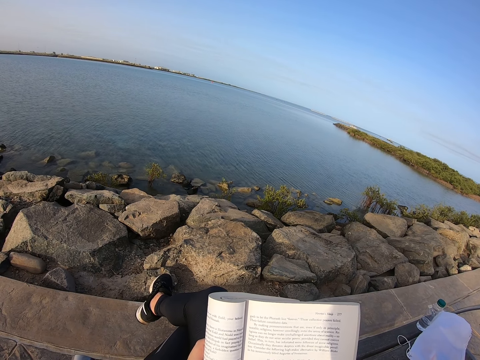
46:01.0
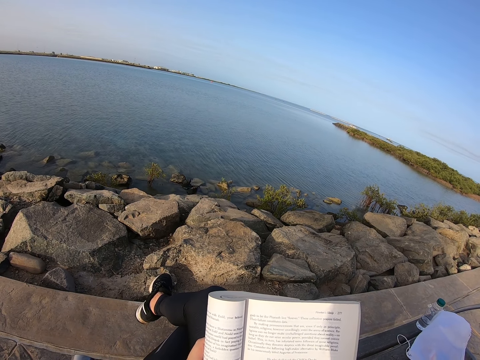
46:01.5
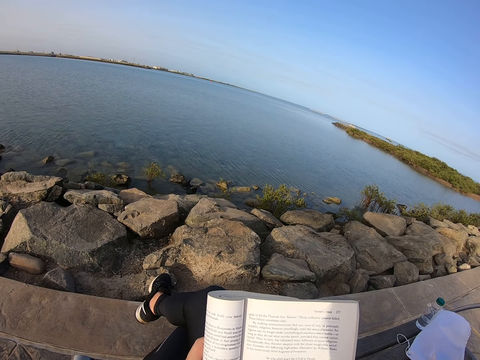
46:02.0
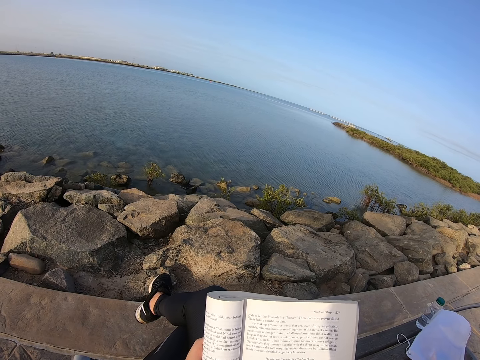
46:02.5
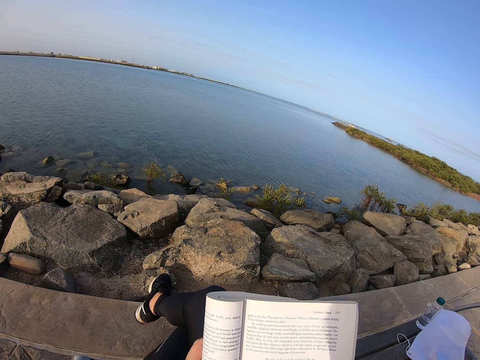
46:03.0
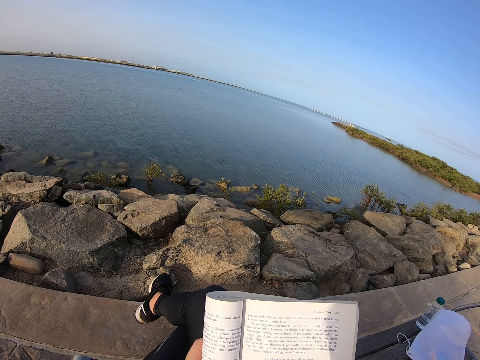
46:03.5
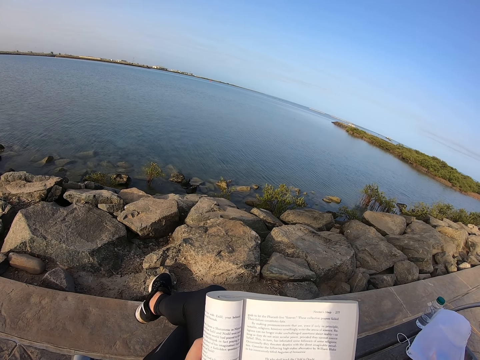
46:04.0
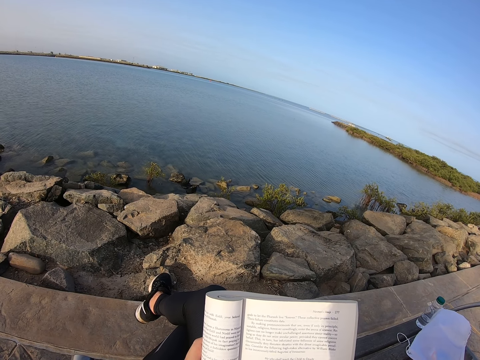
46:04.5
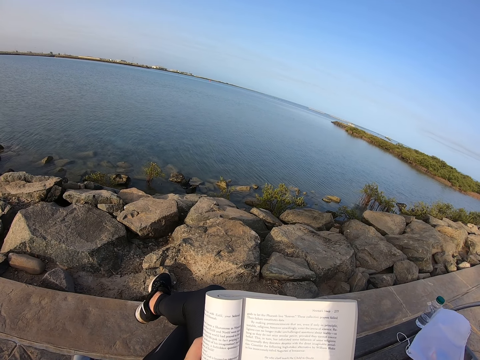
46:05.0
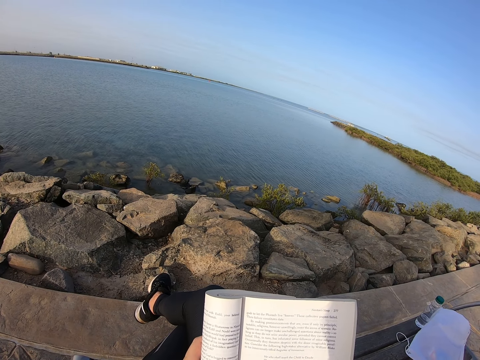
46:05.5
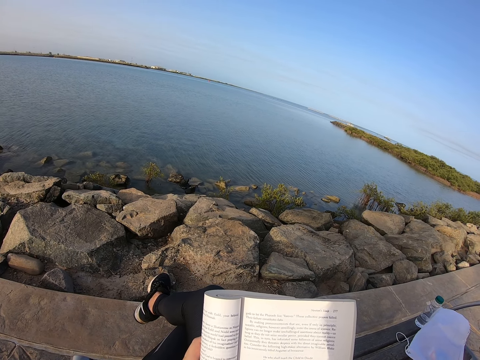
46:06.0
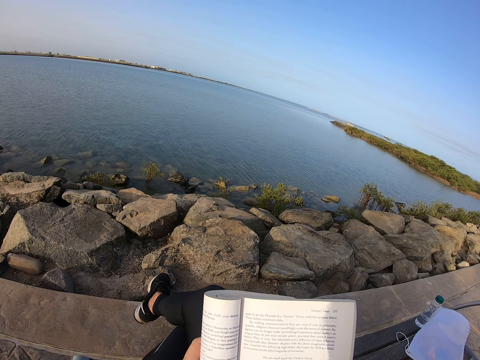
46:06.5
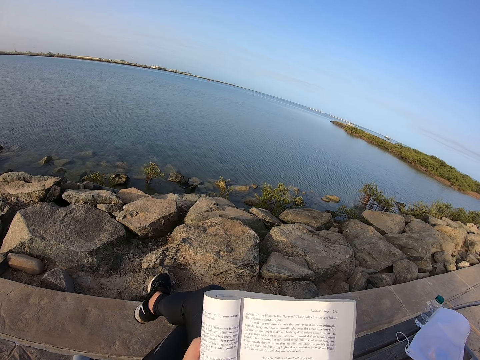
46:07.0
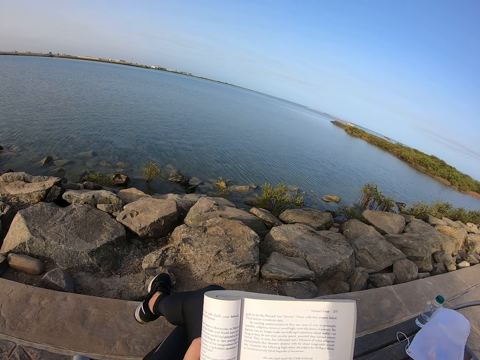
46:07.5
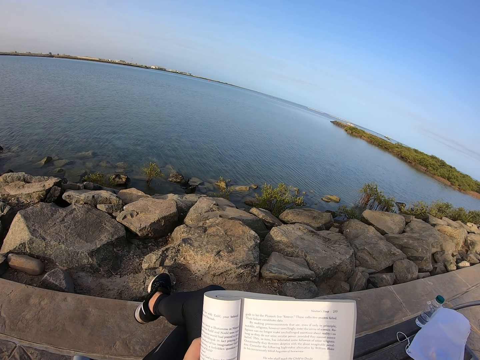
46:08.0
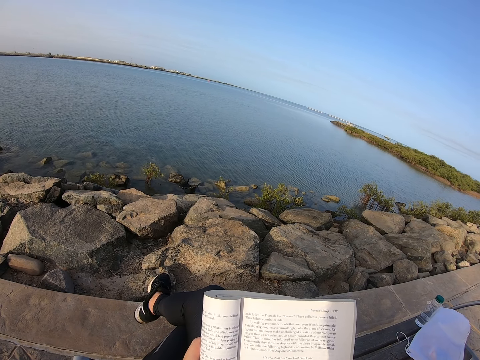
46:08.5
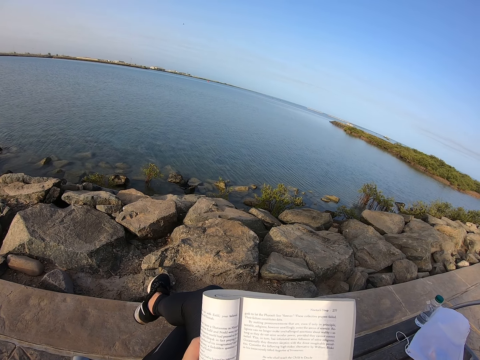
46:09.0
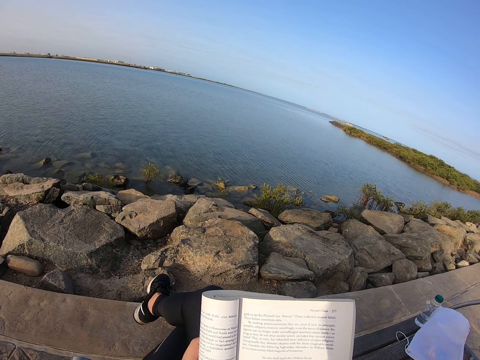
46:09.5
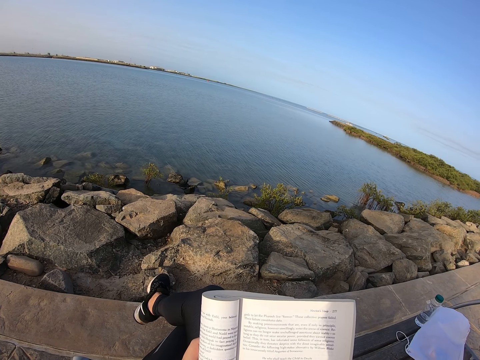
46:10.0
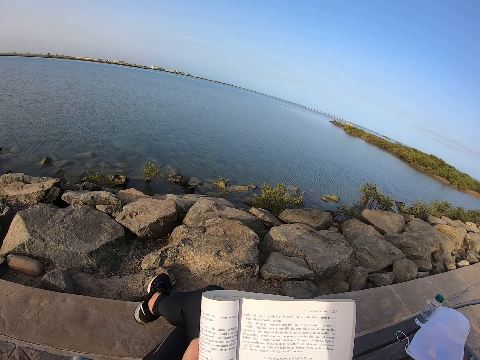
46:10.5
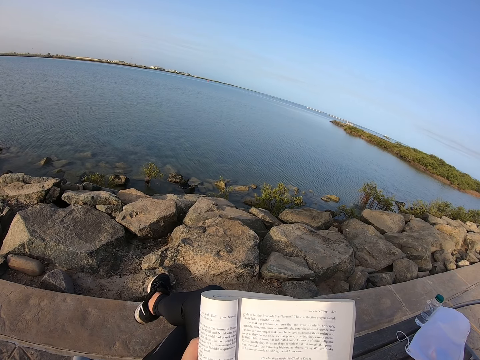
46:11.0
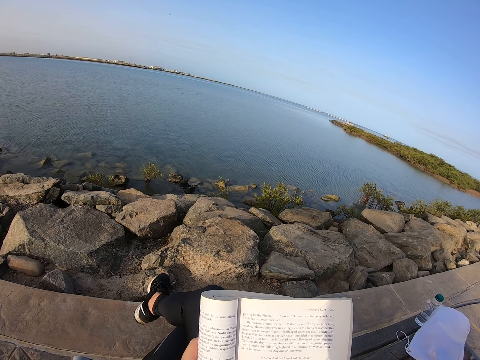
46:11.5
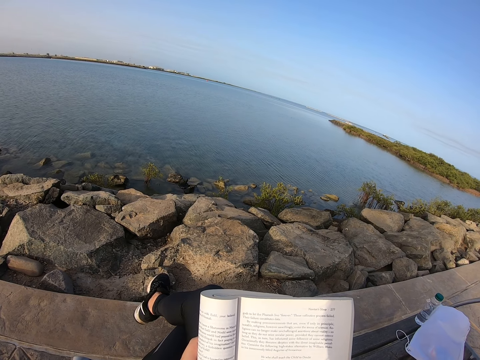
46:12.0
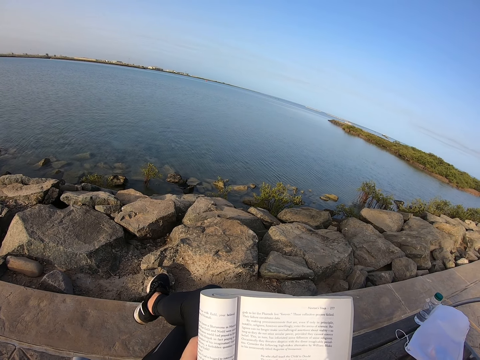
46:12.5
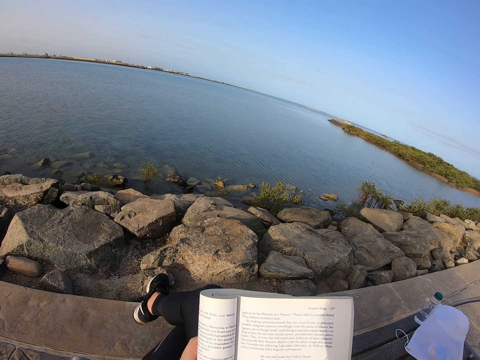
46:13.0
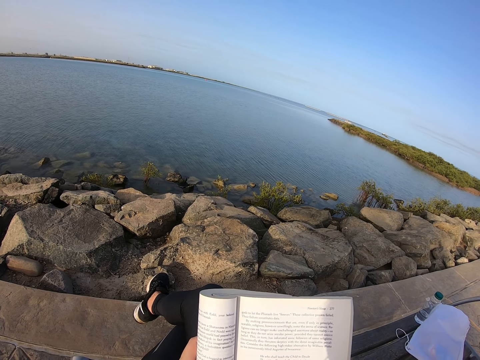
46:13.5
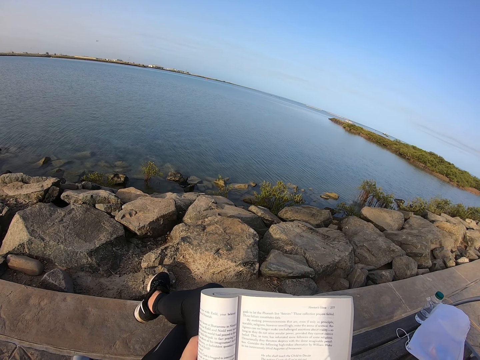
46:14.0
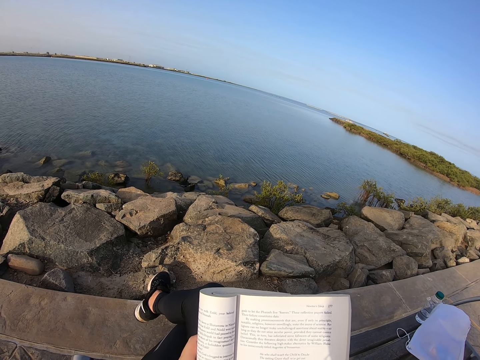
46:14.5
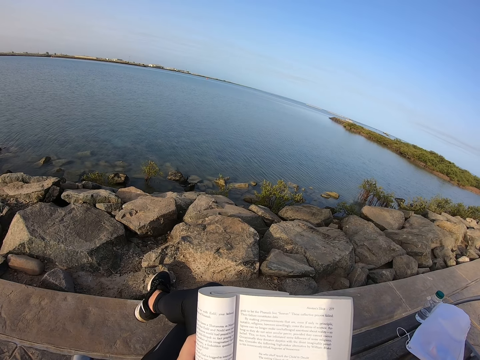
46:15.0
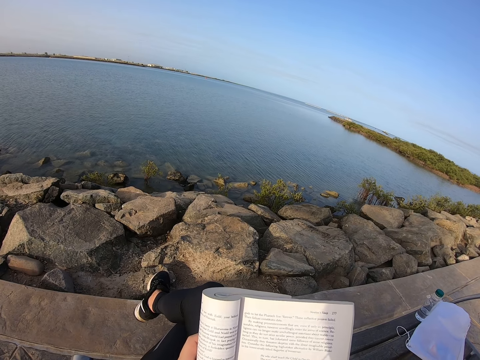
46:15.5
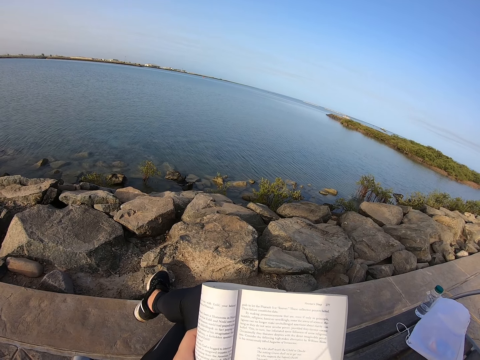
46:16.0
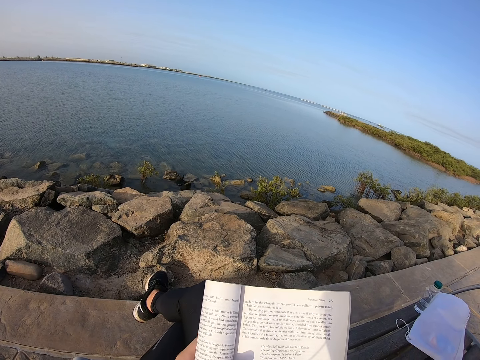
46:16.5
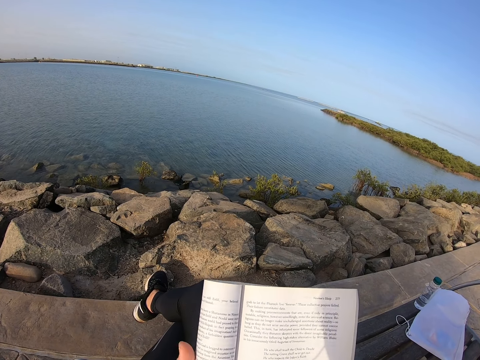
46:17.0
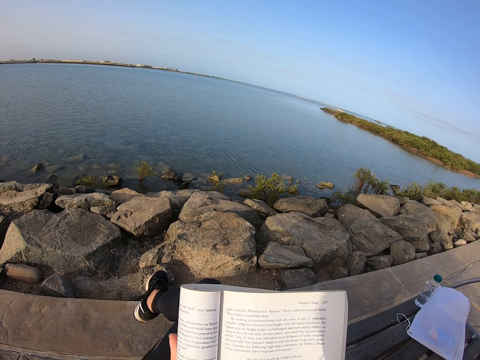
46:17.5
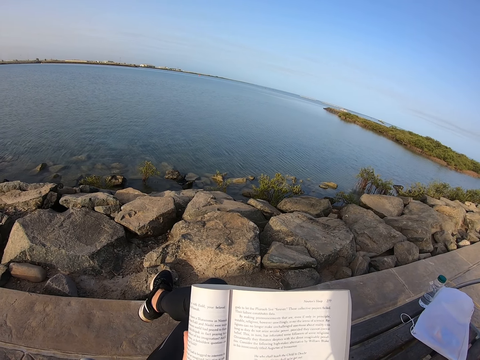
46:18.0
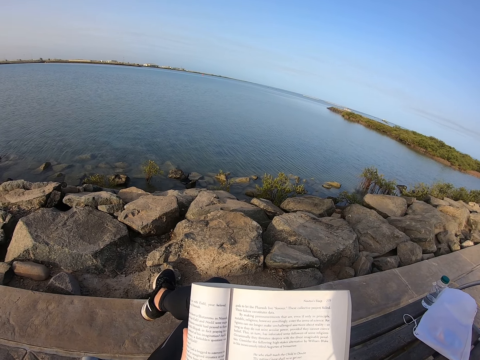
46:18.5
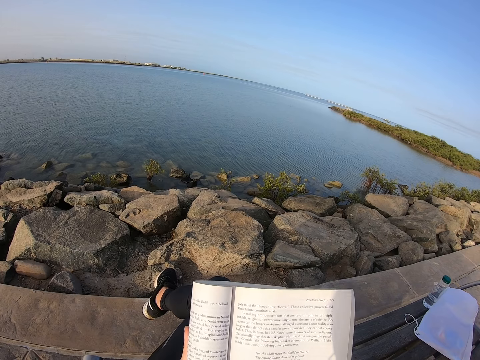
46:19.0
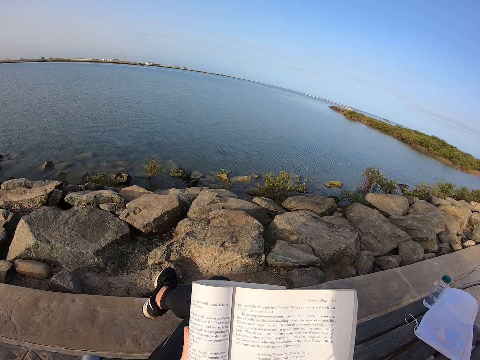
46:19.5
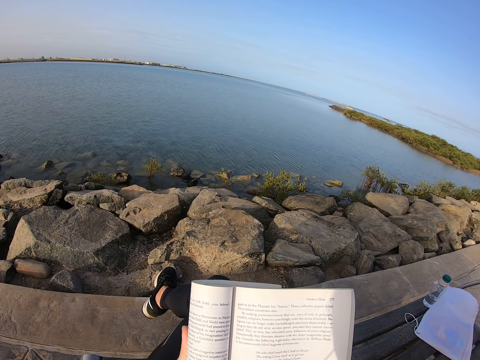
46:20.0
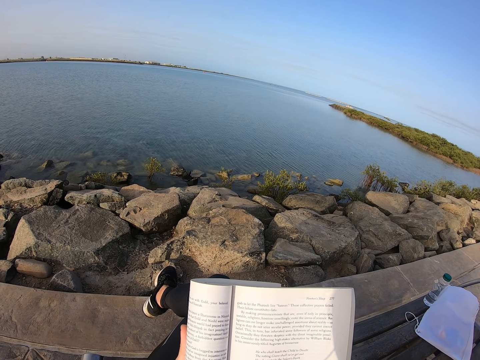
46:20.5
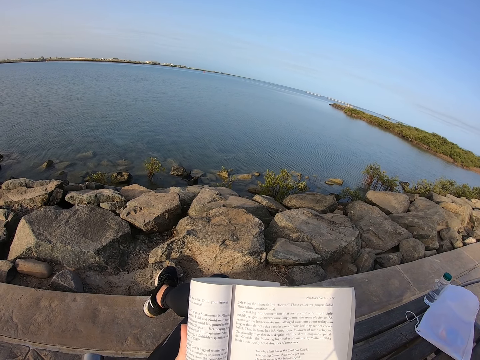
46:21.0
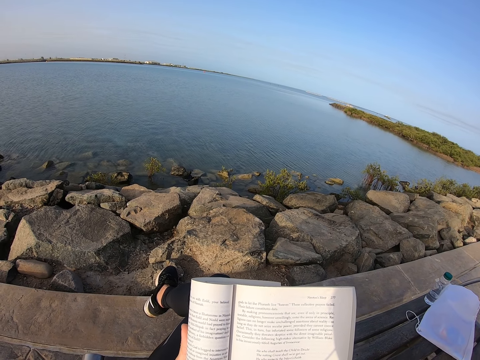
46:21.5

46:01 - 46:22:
The camera wearer moves the hand.

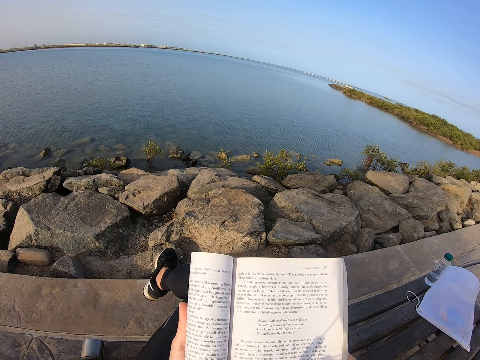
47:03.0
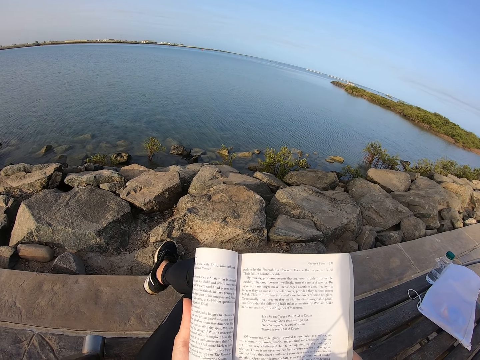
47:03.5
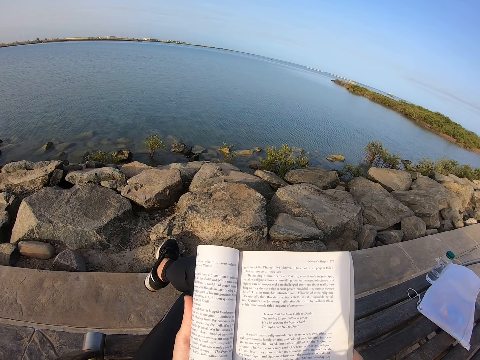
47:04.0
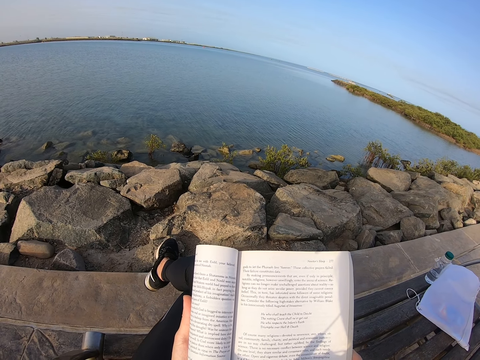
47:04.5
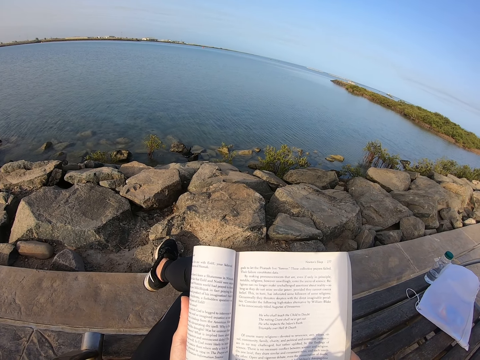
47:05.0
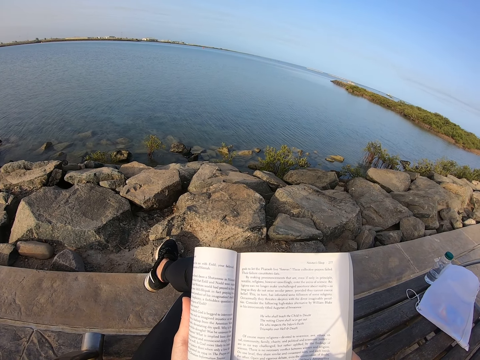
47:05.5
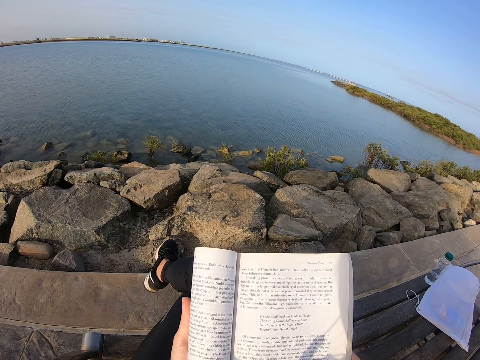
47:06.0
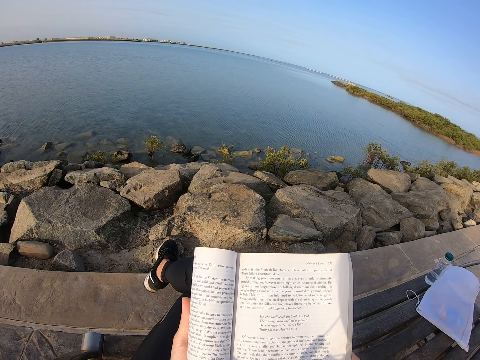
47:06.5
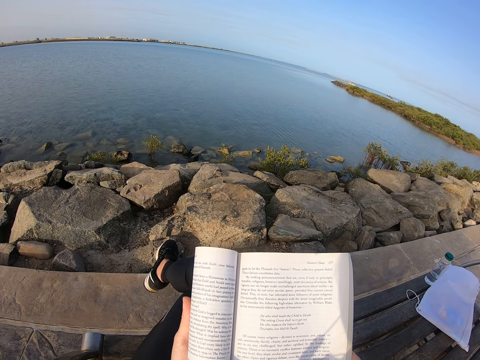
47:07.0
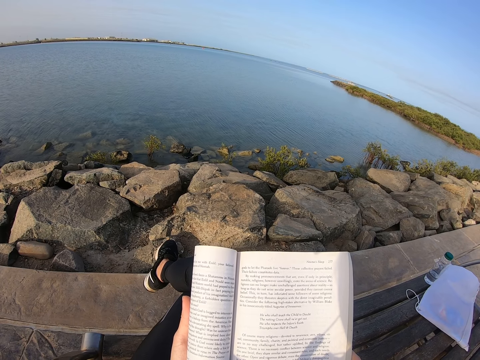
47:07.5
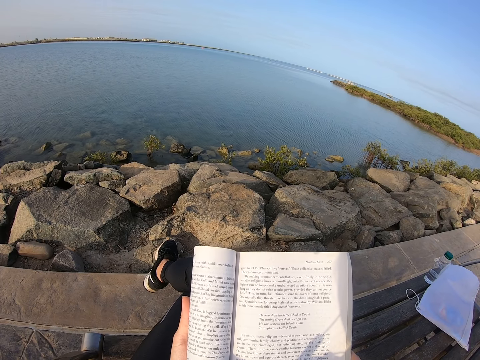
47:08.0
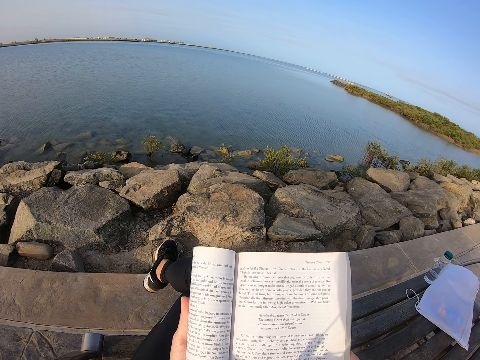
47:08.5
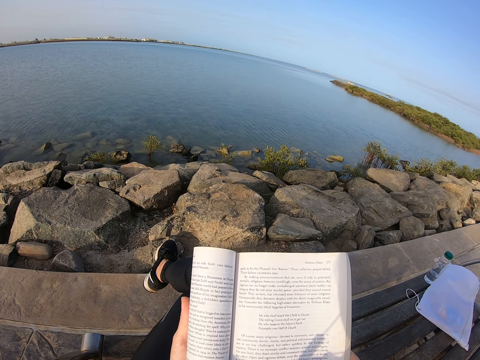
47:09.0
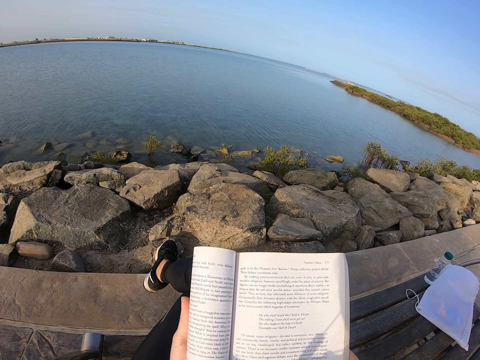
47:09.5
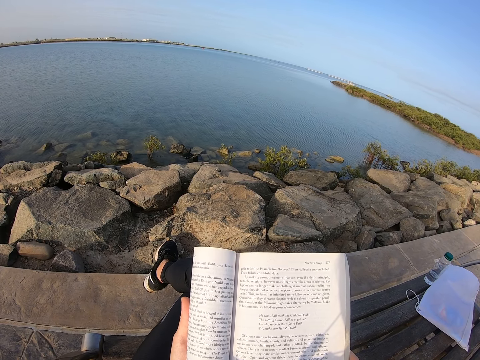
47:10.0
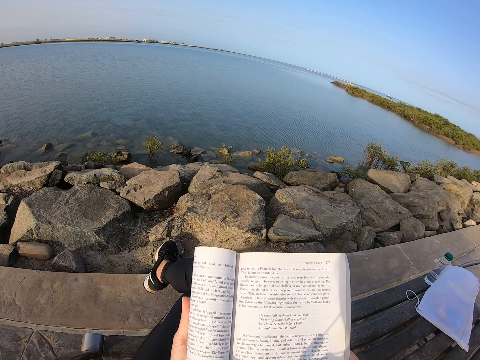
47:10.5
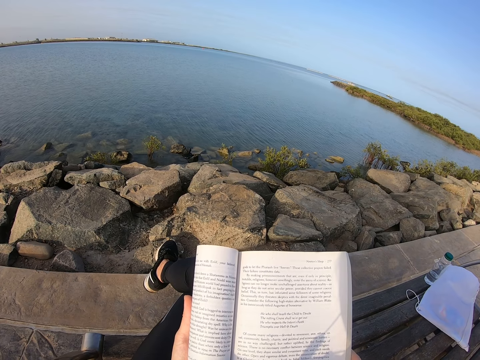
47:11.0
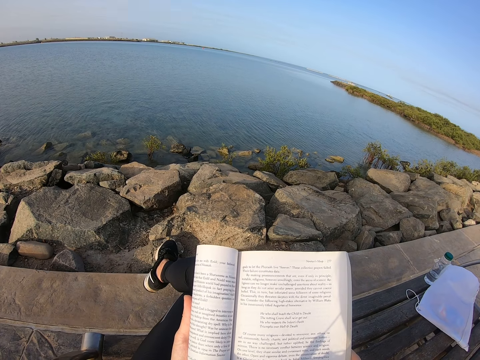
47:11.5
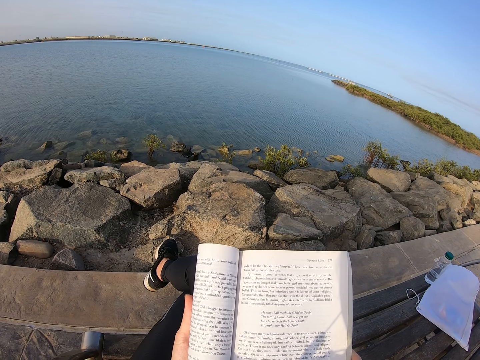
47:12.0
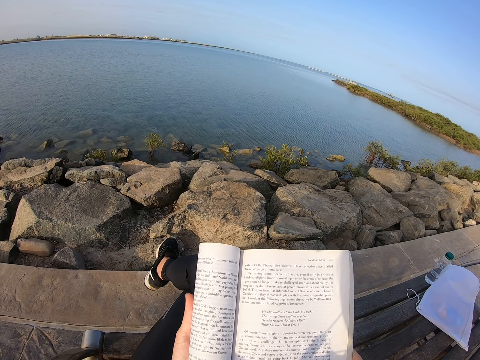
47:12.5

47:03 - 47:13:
The camera wearer moves a foot.
